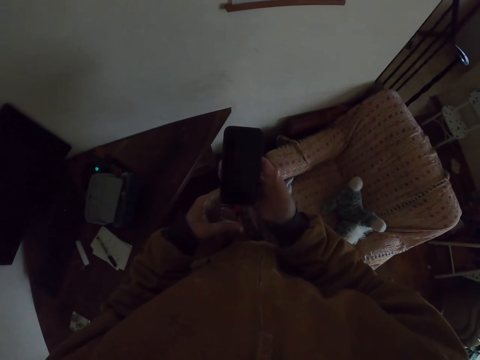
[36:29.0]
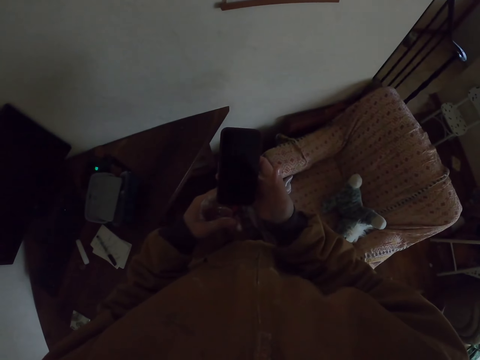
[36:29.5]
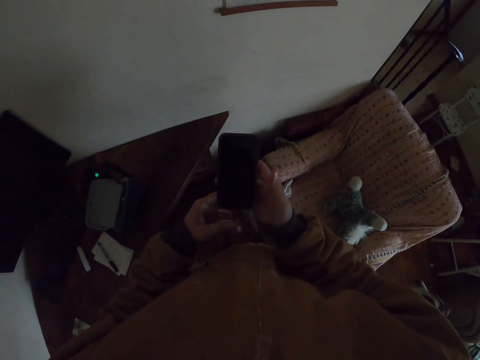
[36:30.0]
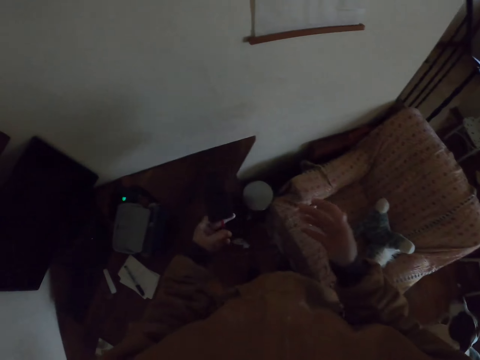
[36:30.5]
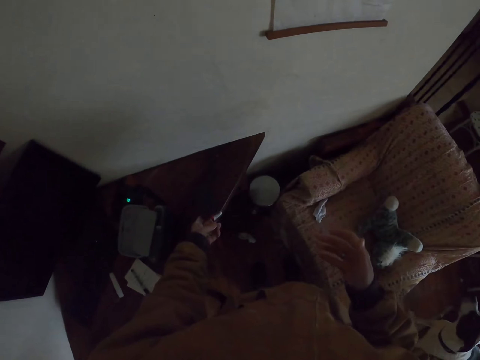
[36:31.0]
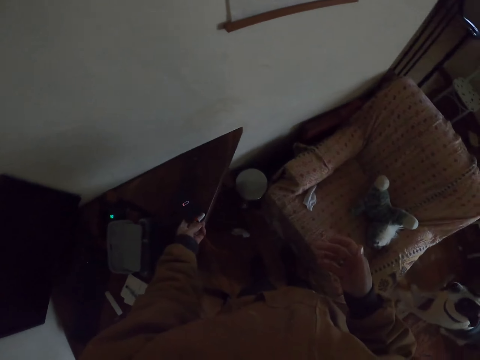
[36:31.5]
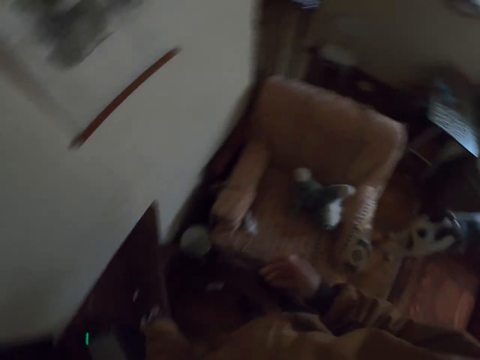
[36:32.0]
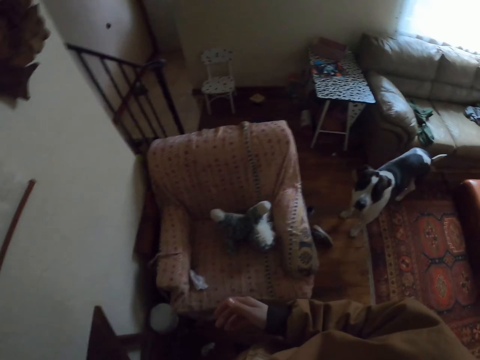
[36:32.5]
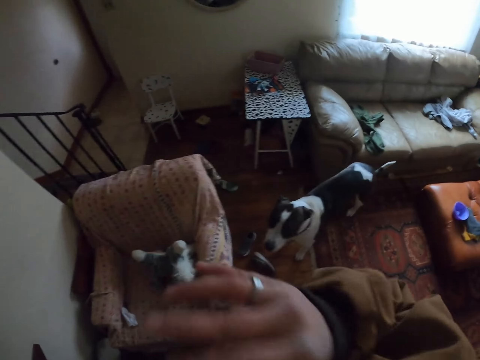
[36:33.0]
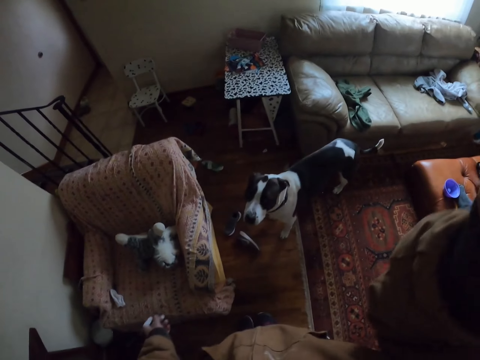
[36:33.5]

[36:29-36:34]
The camera wearer puts a phone on a table. They look around. They turn around. They wipe the face.
